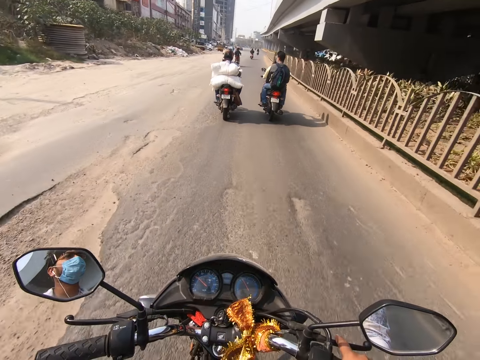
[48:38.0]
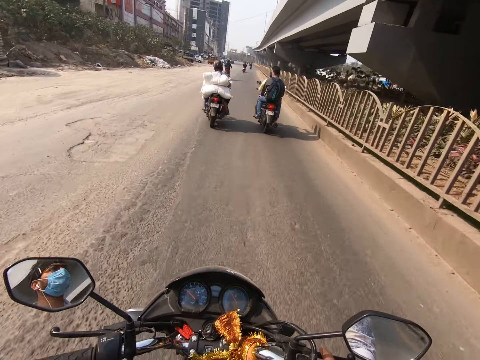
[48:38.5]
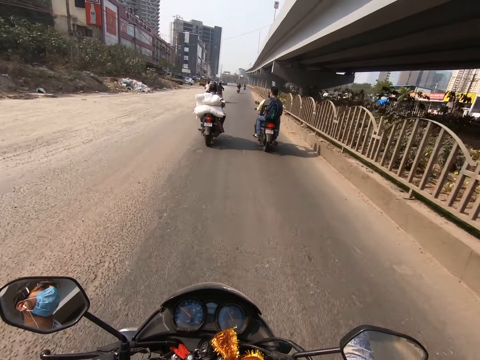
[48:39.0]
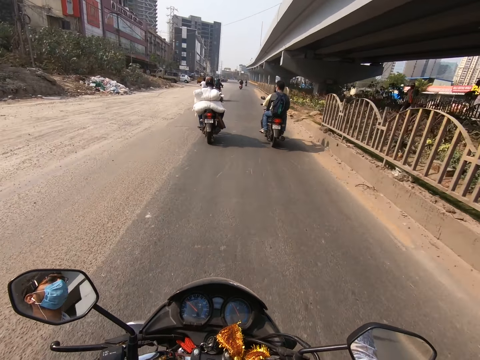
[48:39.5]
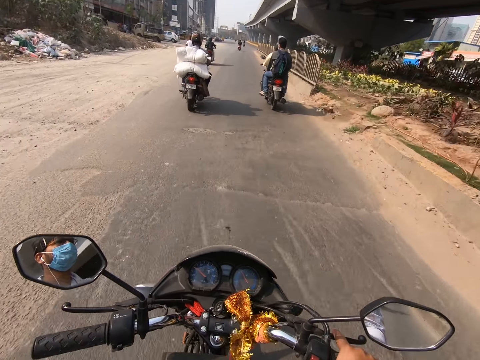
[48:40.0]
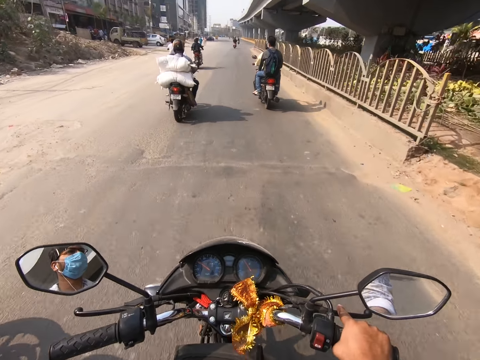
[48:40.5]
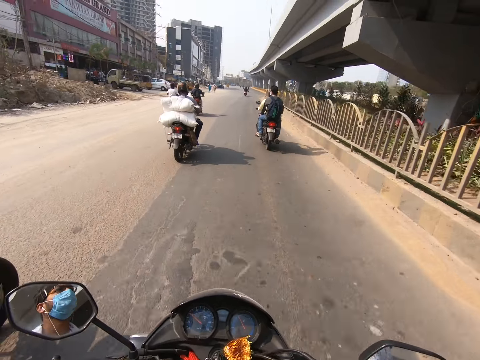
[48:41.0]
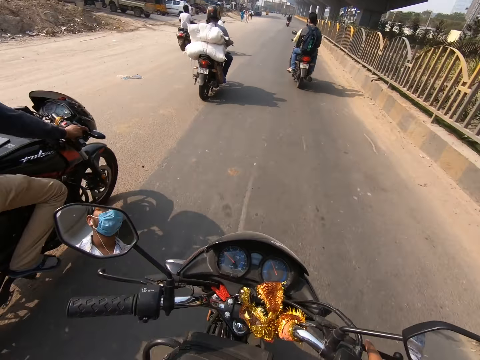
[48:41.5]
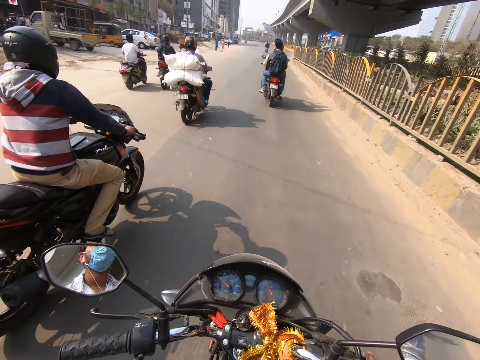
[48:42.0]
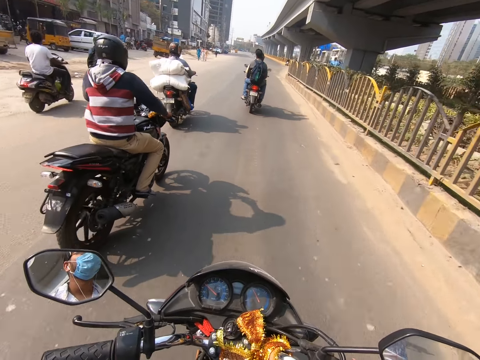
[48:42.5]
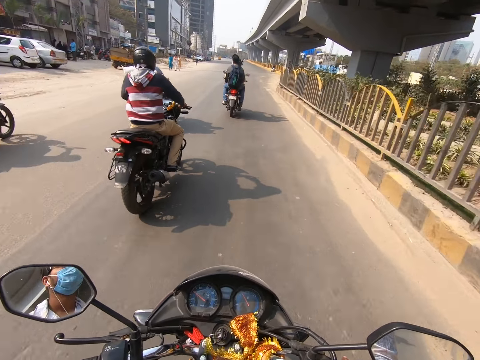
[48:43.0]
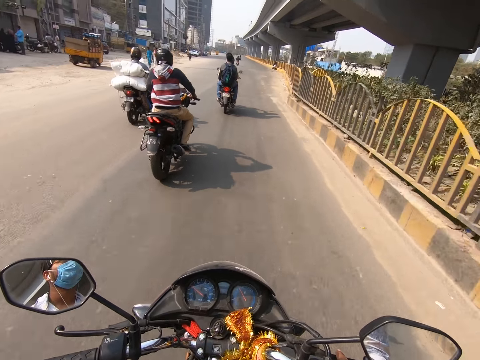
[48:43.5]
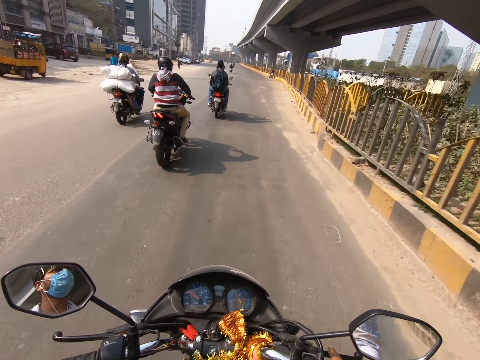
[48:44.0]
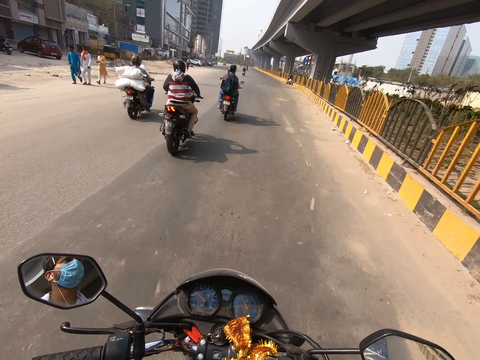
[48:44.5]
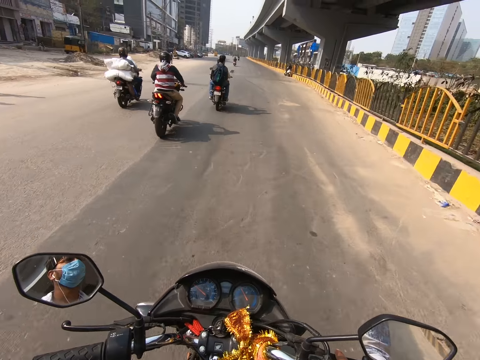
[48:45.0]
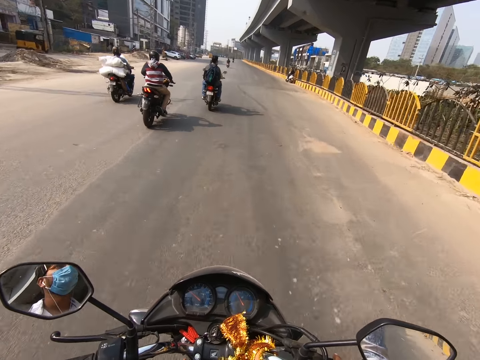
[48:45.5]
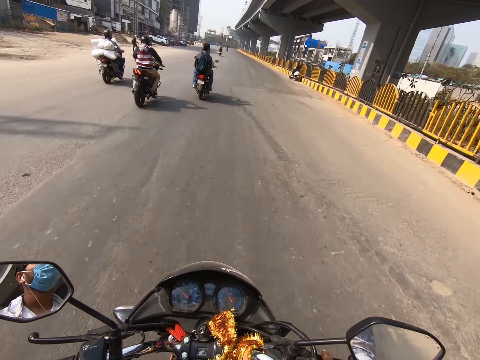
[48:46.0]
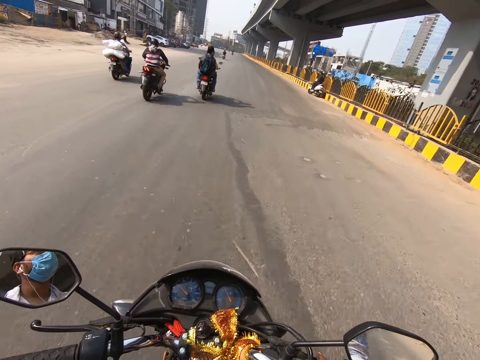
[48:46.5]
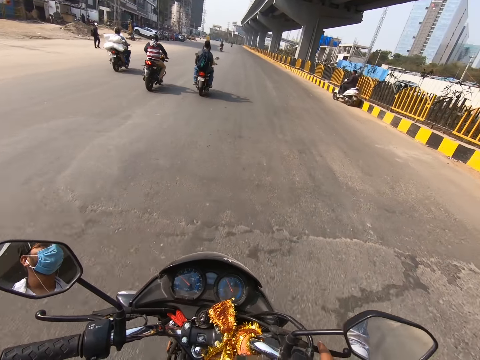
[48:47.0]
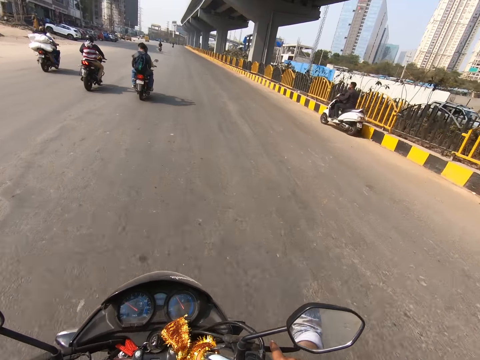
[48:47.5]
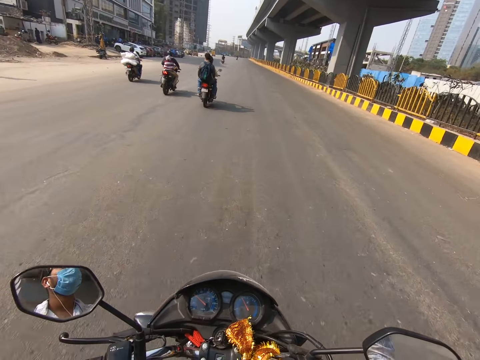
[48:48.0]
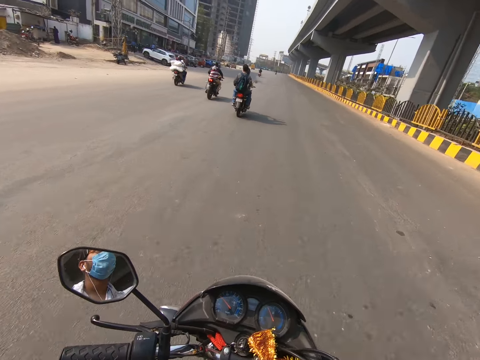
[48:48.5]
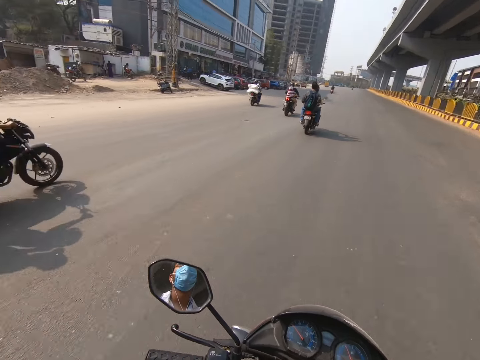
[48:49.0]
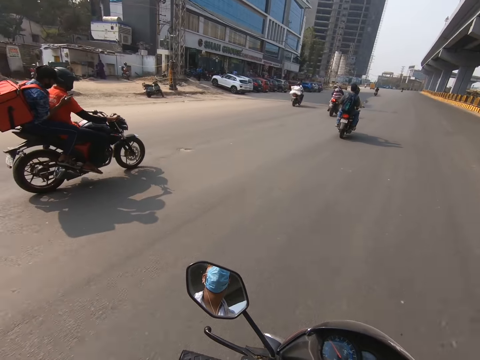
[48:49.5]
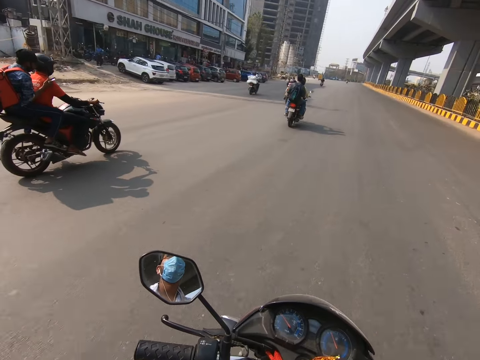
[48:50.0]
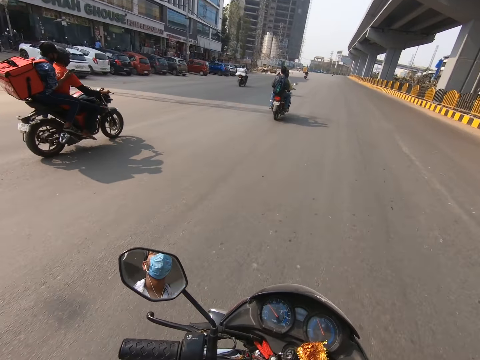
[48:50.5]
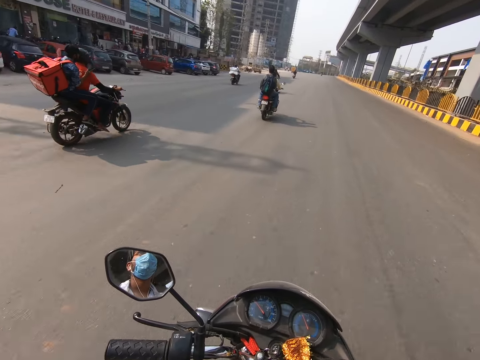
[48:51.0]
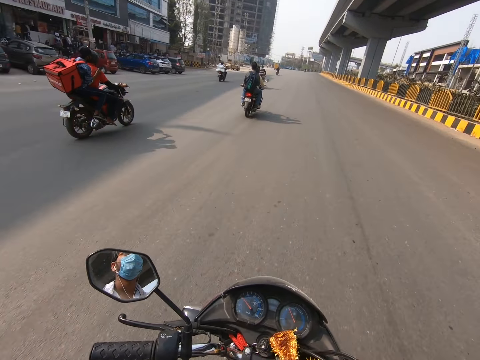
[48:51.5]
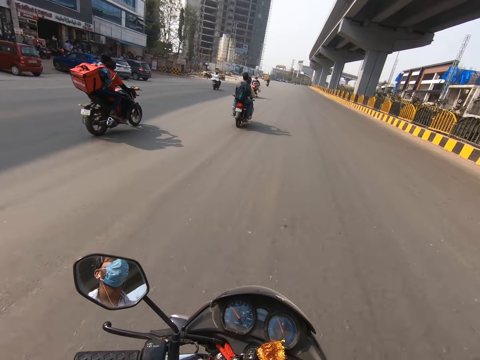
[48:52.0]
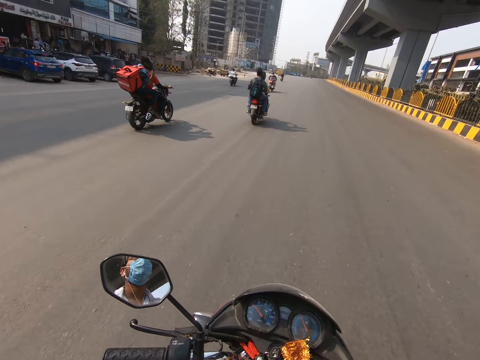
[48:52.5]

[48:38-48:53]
A motorcyclist drives a motorcycle past the camera wearer. Another motorcyclist drives a motorcycle past the camera wearer.

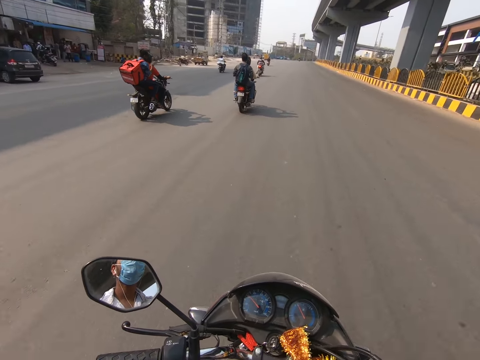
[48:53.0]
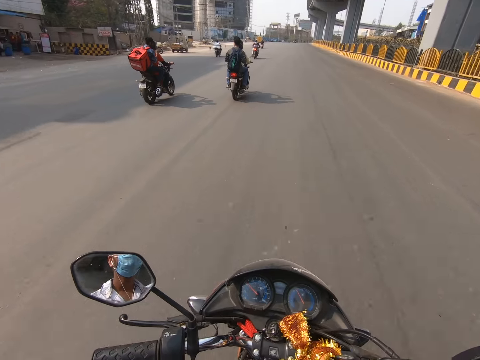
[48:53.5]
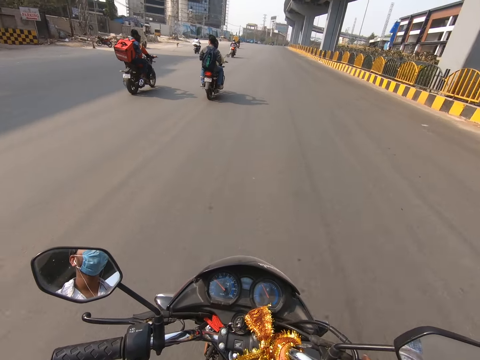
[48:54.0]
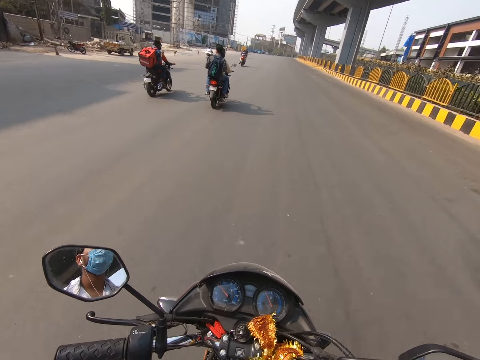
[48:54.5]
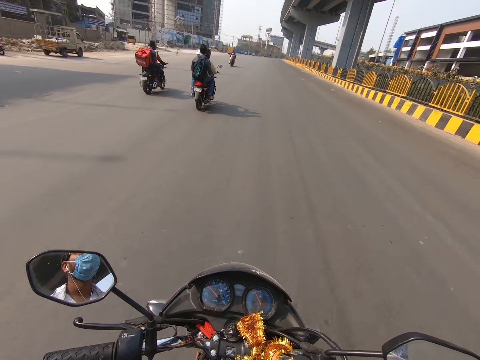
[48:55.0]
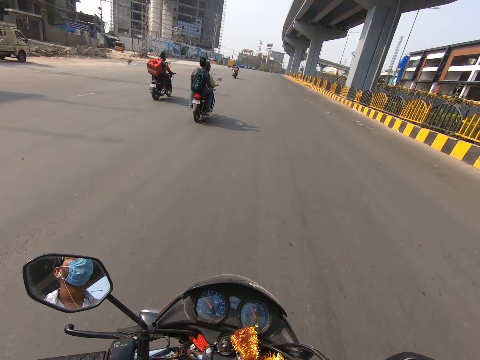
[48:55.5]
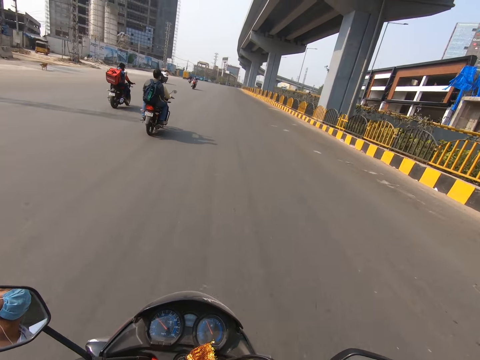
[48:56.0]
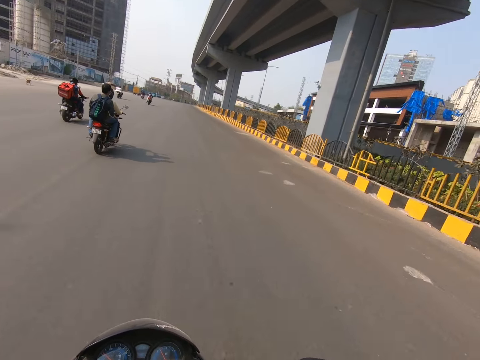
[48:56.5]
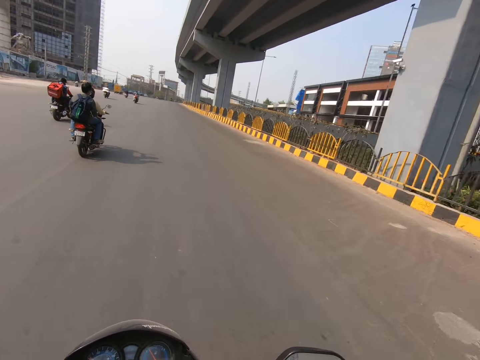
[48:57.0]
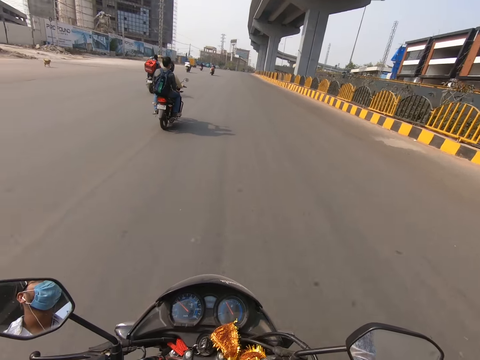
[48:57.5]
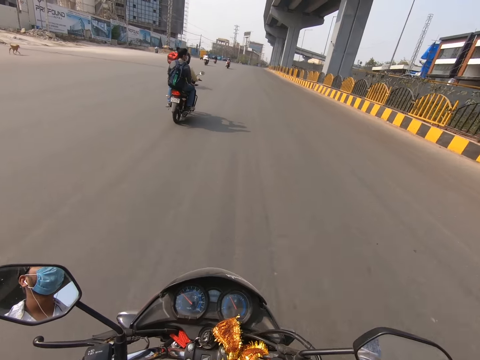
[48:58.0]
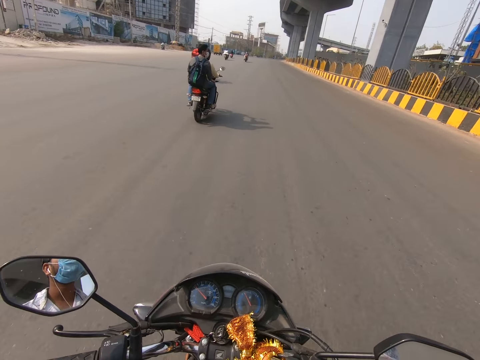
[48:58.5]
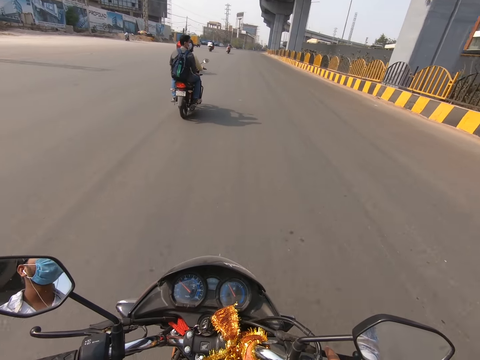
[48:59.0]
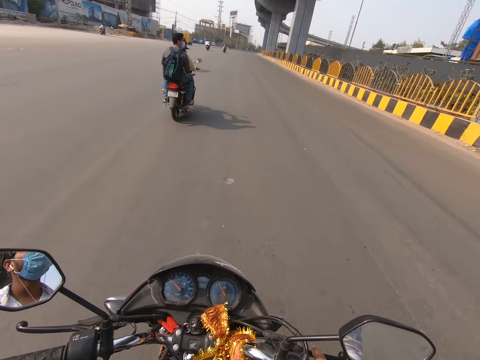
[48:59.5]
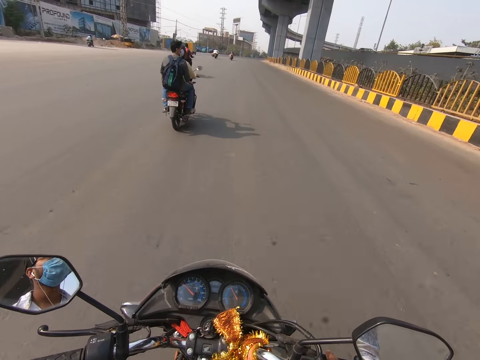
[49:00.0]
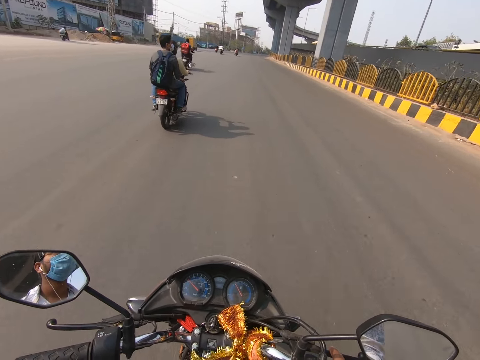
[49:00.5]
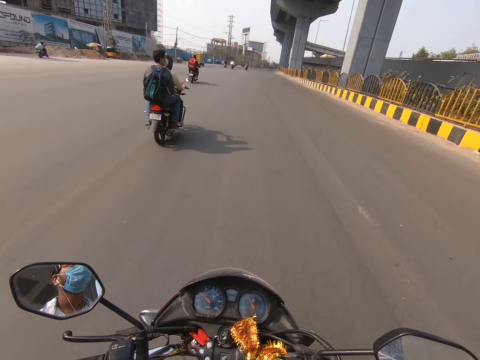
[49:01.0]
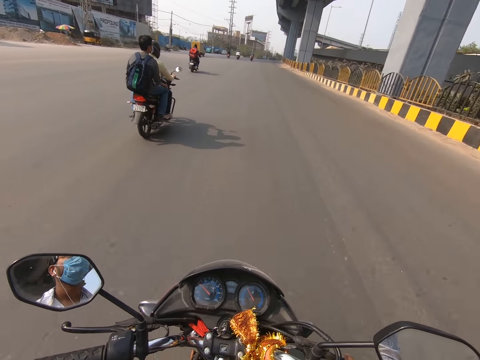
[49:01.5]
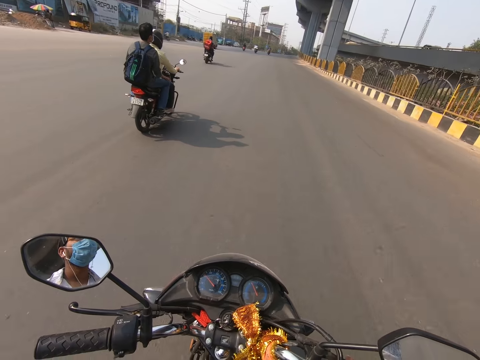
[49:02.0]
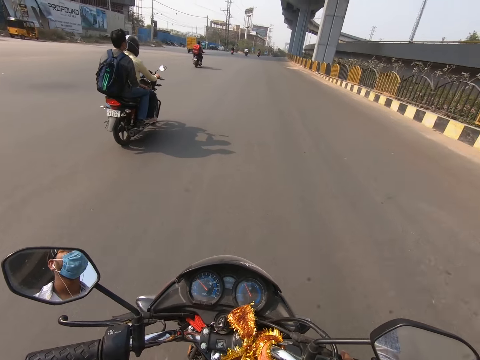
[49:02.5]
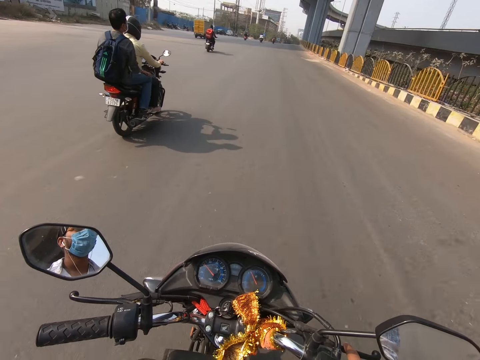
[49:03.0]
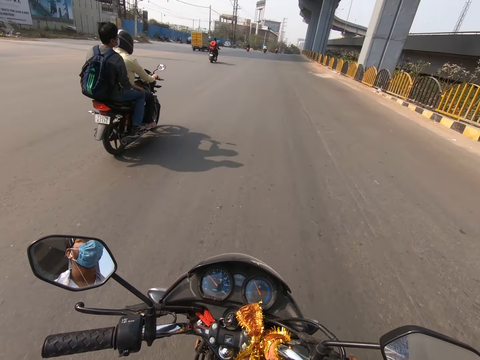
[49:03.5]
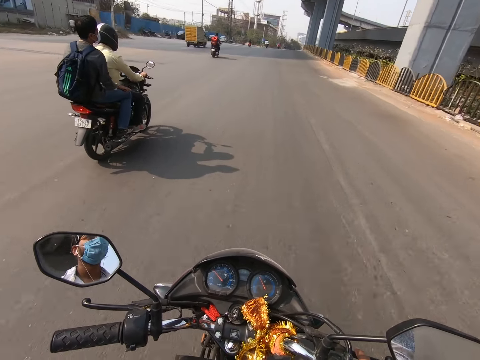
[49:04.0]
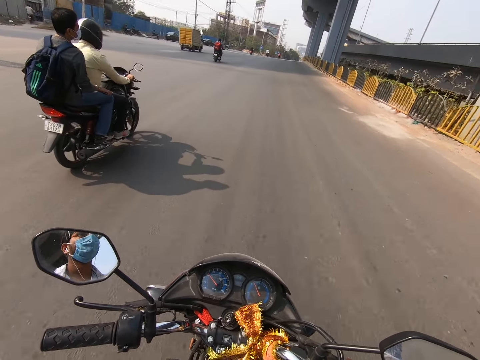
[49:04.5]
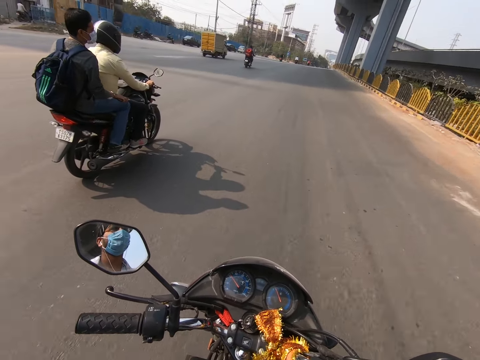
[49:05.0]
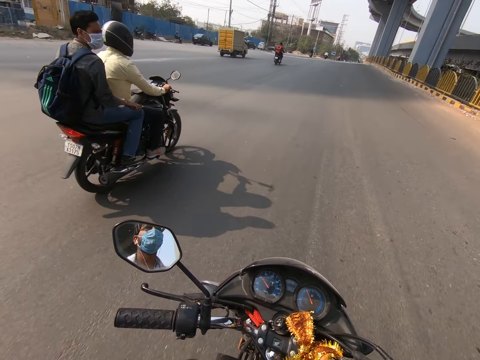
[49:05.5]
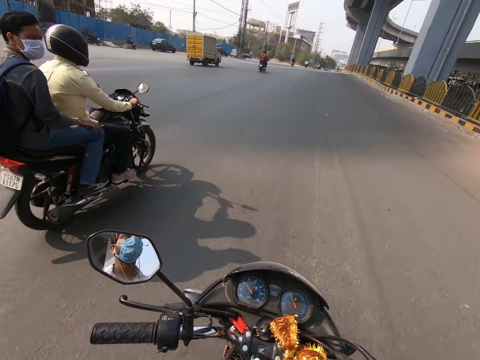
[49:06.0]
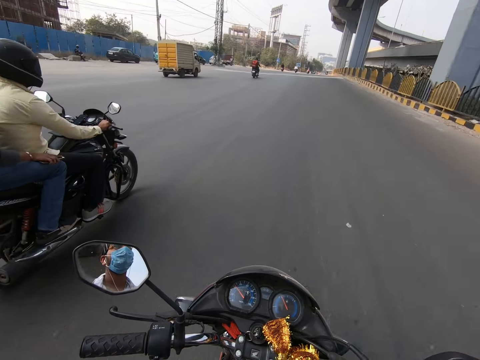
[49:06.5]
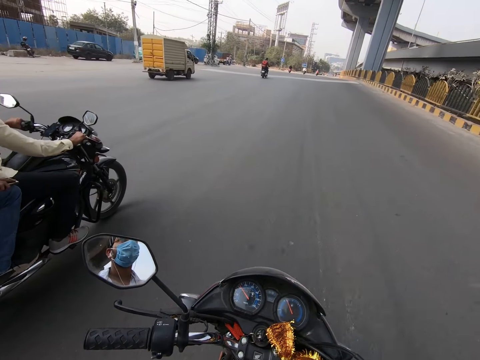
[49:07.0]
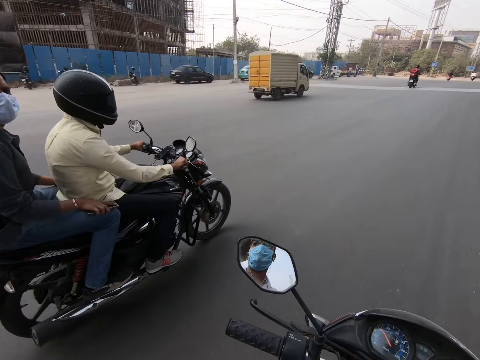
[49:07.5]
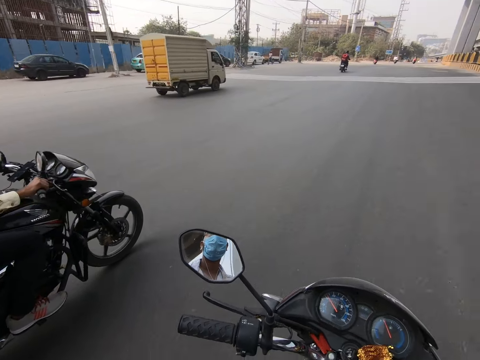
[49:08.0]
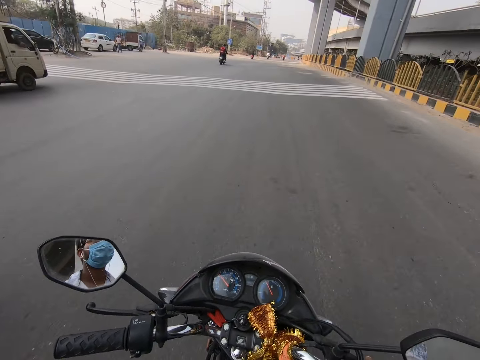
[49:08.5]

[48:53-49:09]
The camera wearer drives the motorcycle past a motorcyclist.
